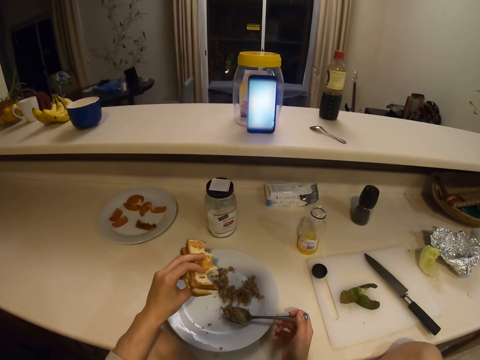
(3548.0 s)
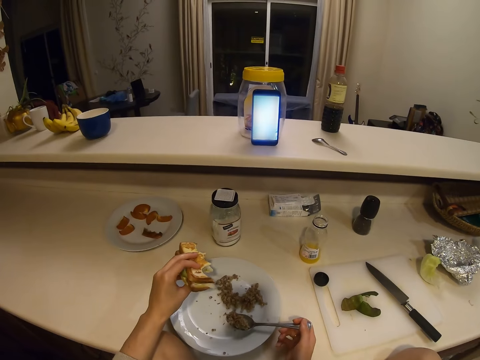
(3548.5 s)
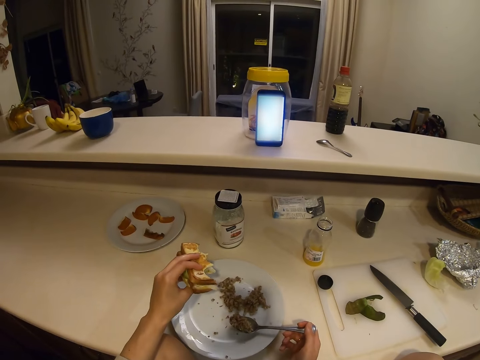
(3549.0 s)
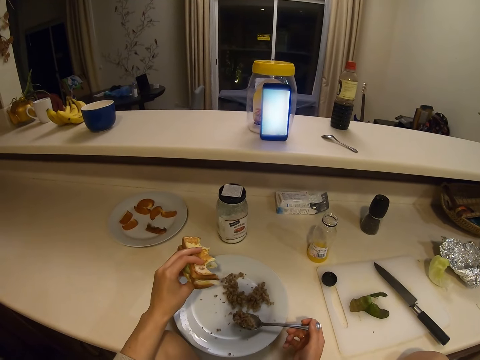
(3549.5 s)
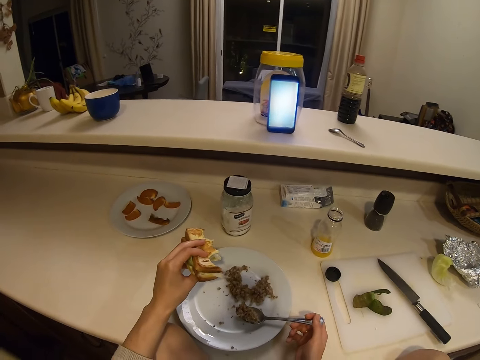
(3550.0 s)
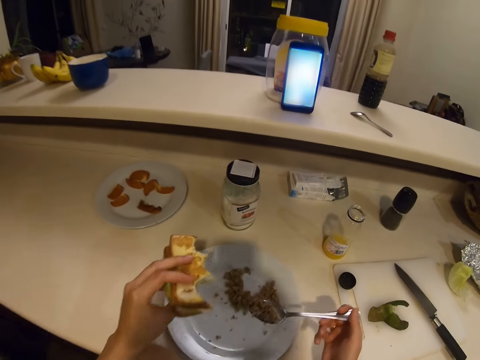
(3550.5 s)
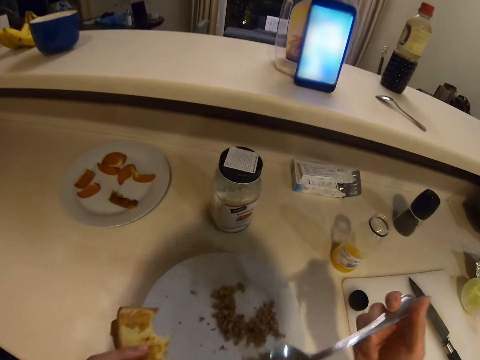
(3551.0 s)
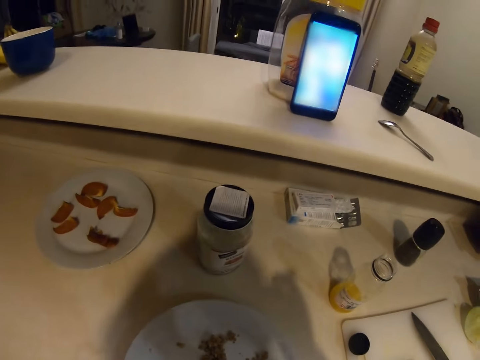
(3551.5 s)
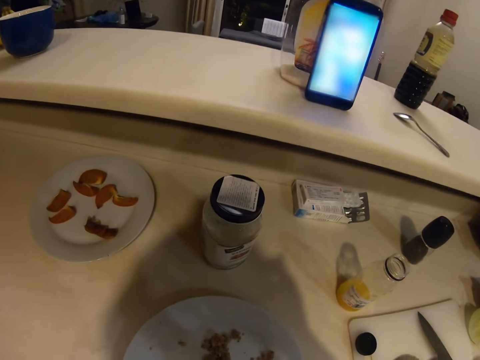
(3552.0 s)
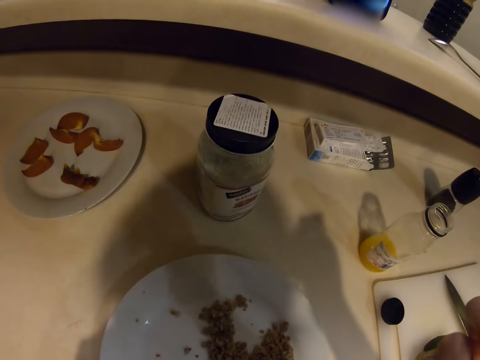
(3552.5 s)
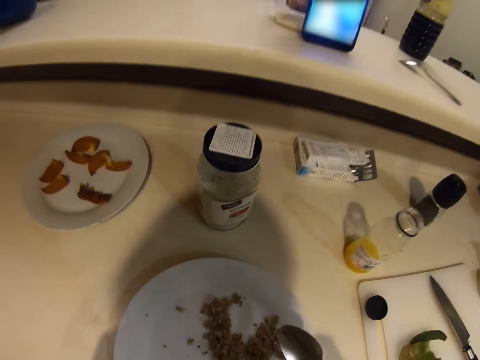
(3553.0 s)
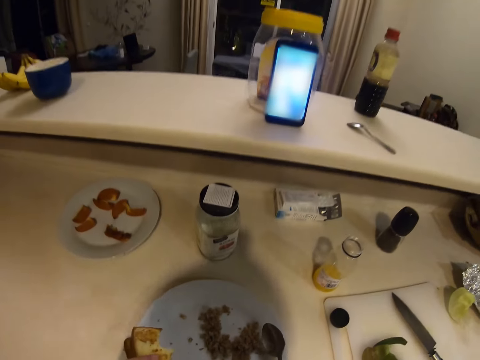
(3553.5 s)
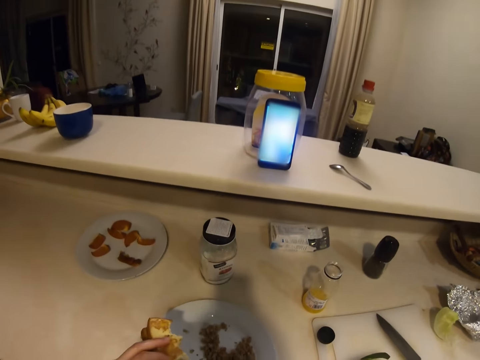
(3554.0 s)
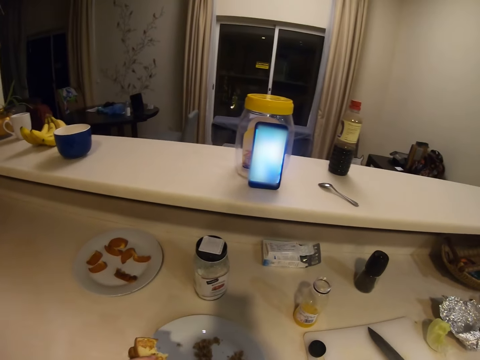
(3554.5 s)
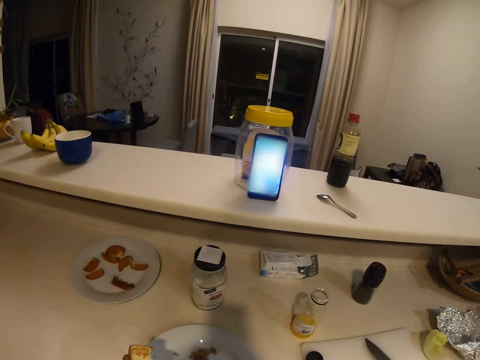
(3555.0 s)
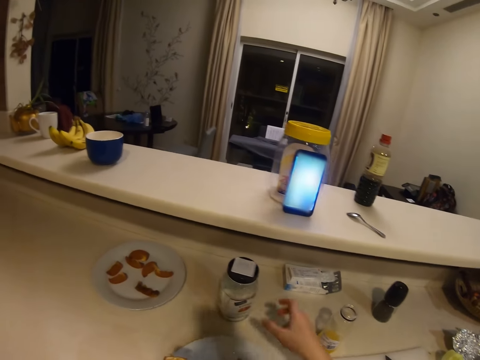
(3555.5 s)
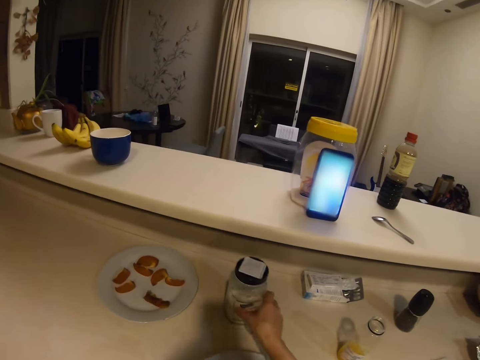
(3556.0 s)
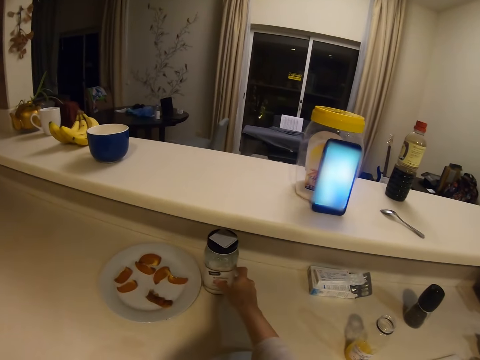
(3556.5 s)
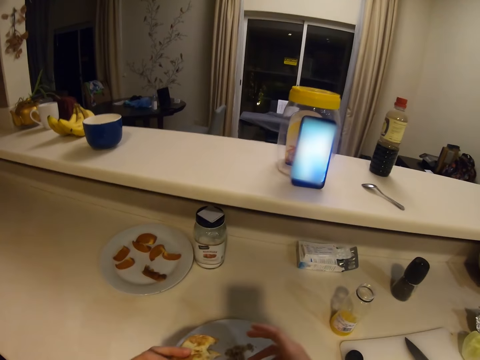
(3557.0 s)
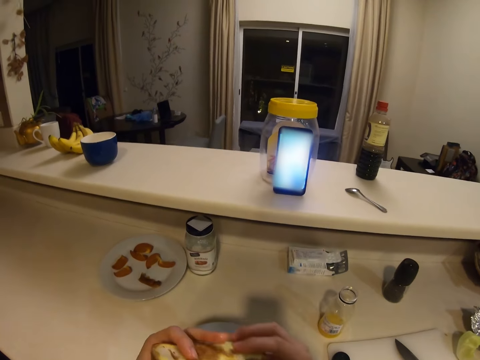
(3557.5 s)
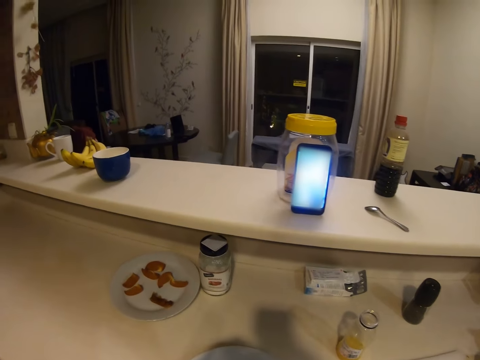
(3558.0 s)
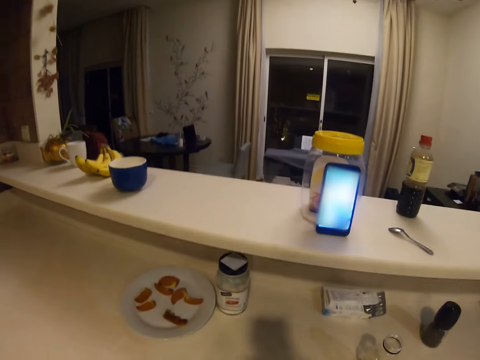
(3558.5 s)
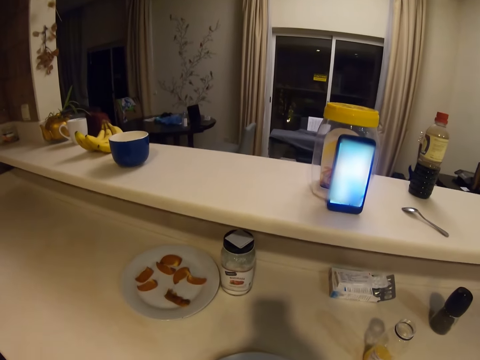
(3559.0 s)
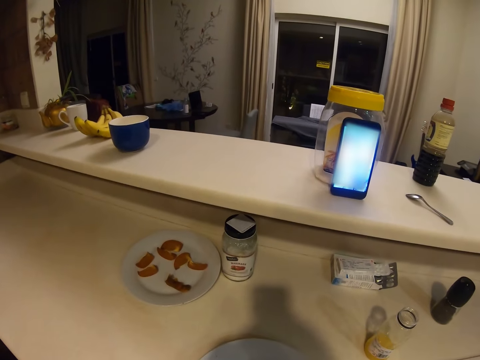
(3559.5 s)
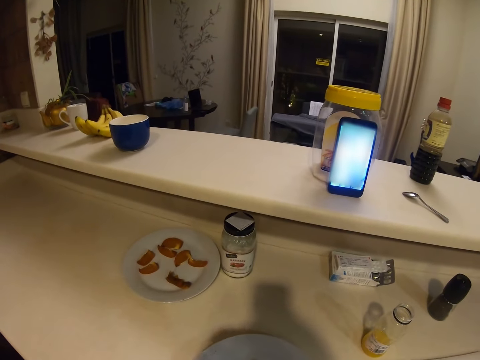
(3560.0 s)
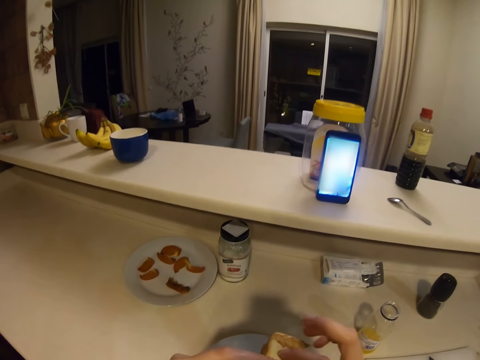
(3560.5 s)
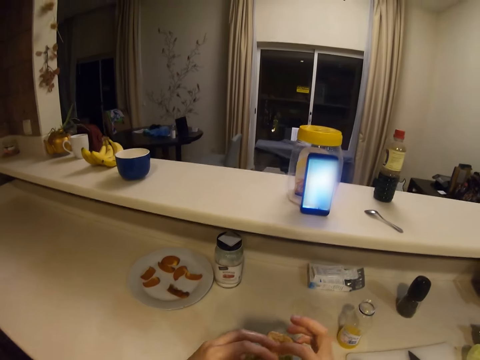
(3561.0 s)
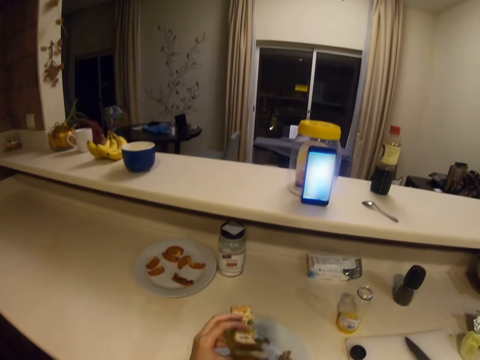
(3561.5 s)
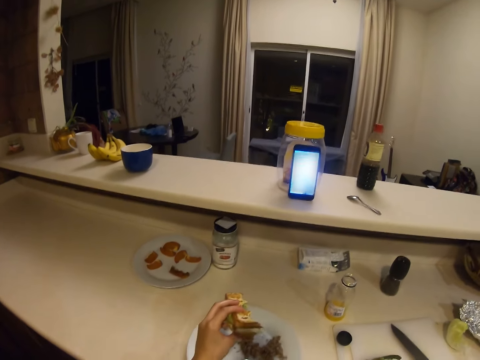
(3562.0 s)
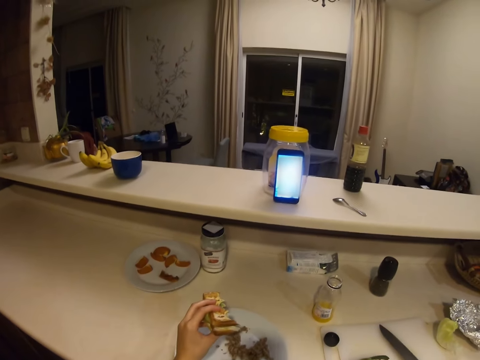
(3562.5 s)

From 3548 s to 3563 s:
The camera wearer eats food. He puts the spoon in the plate. He moves a container with his right hand. He bites food. He eats the bread.
